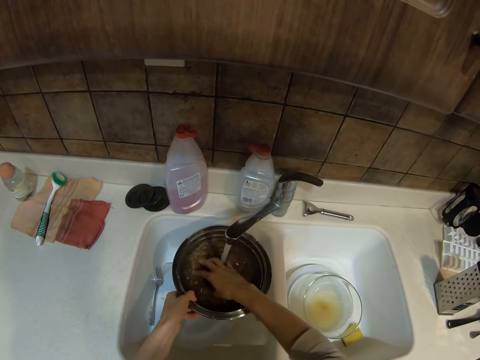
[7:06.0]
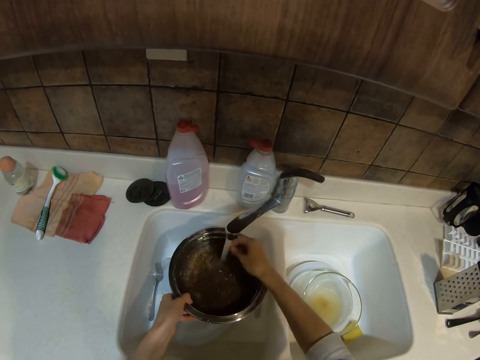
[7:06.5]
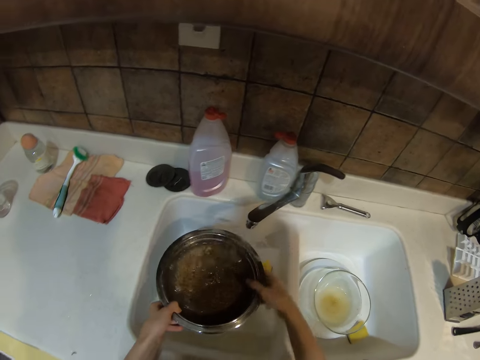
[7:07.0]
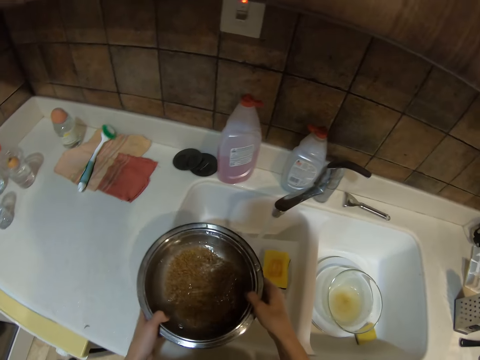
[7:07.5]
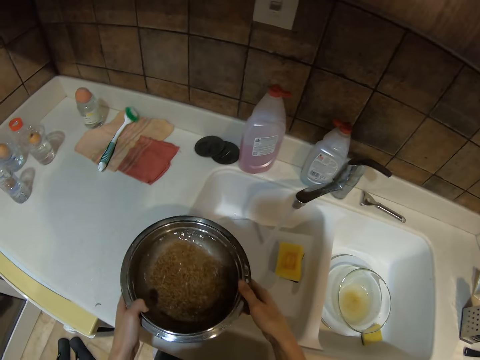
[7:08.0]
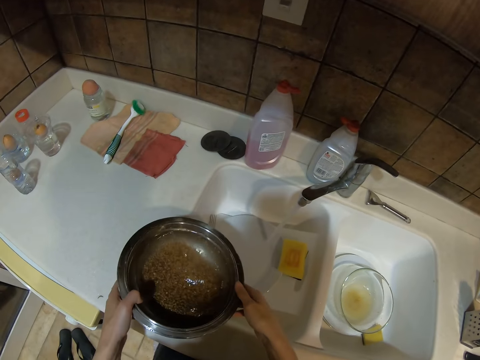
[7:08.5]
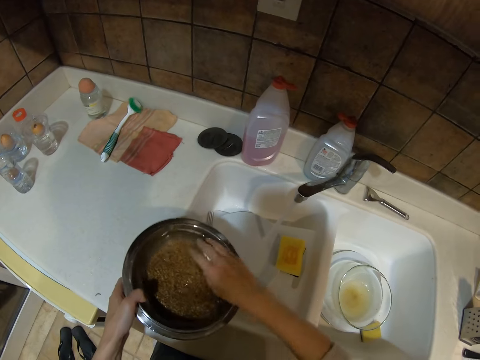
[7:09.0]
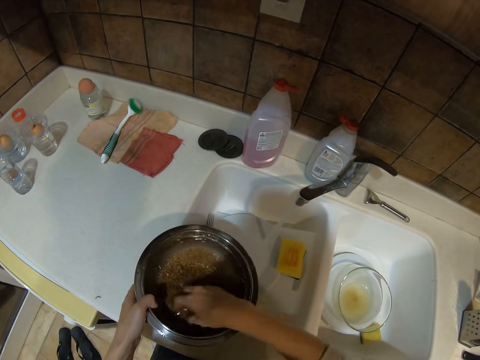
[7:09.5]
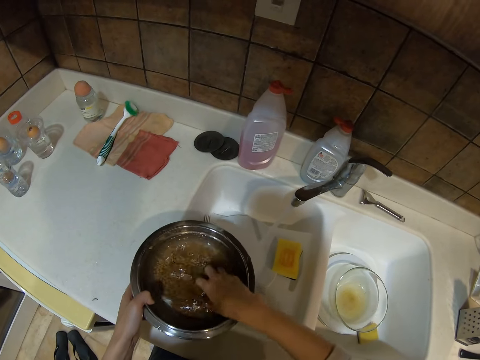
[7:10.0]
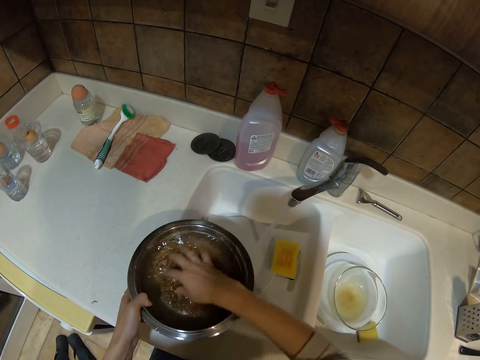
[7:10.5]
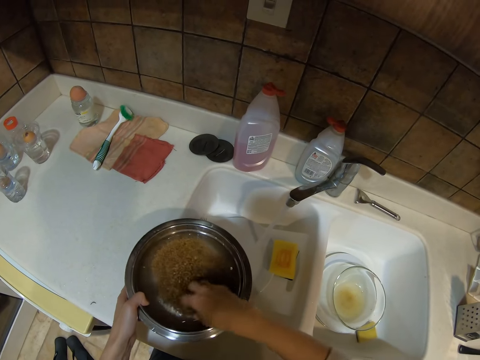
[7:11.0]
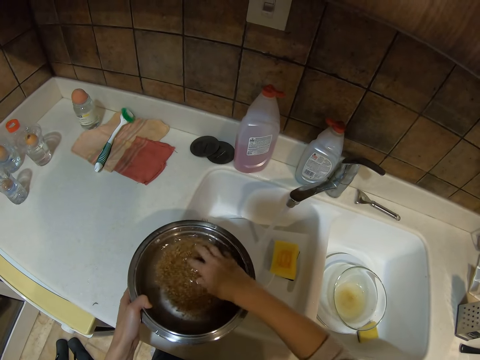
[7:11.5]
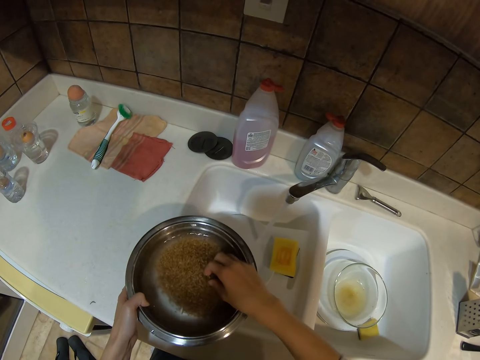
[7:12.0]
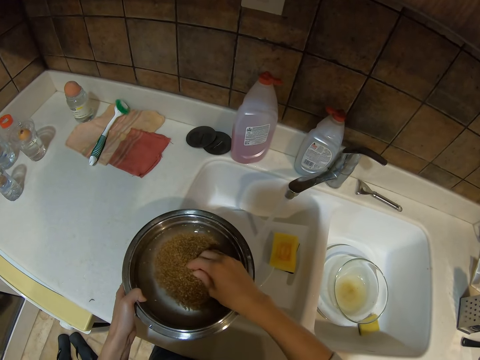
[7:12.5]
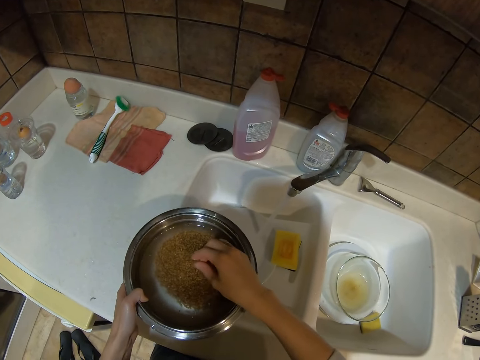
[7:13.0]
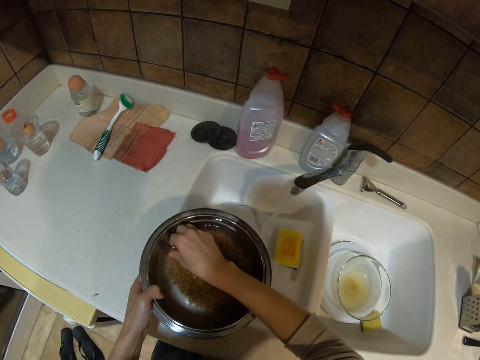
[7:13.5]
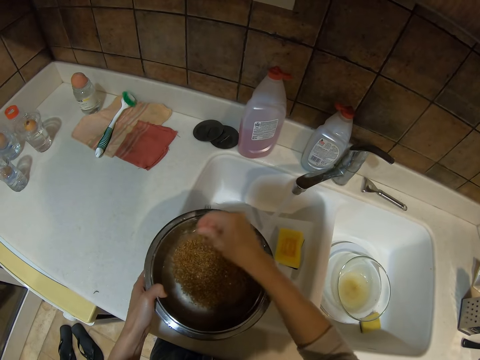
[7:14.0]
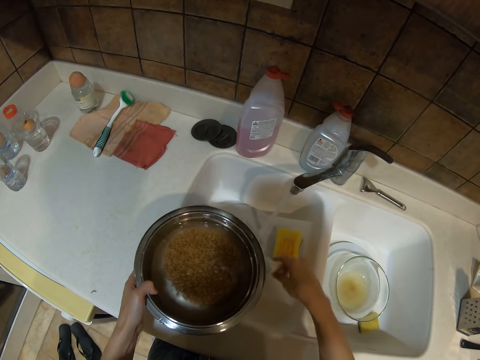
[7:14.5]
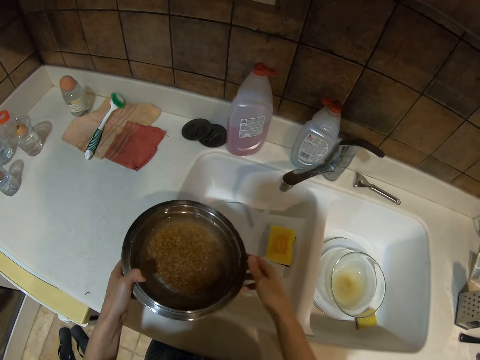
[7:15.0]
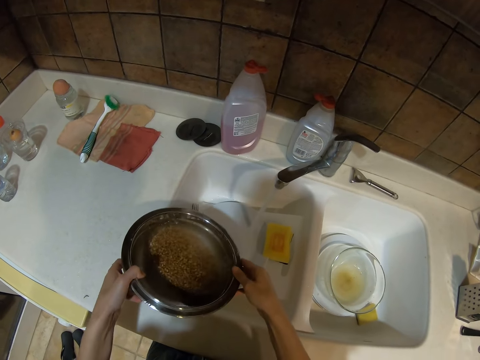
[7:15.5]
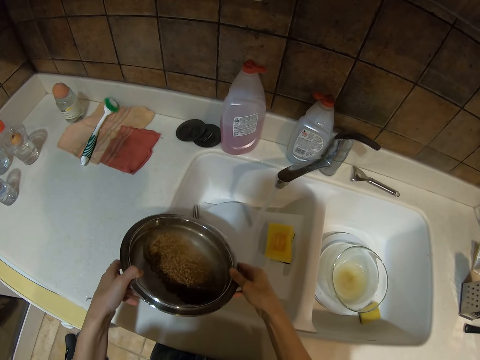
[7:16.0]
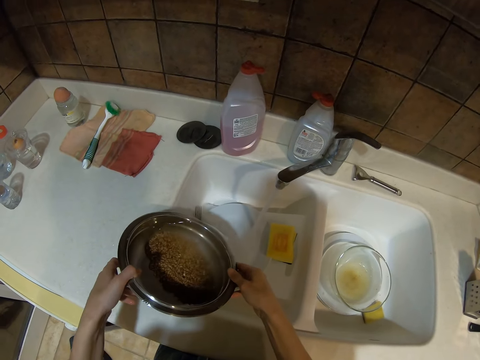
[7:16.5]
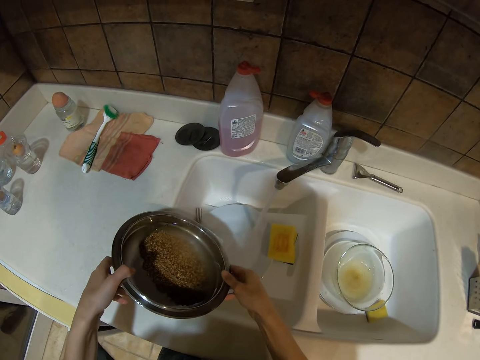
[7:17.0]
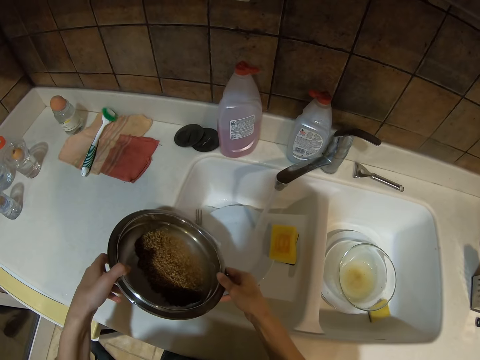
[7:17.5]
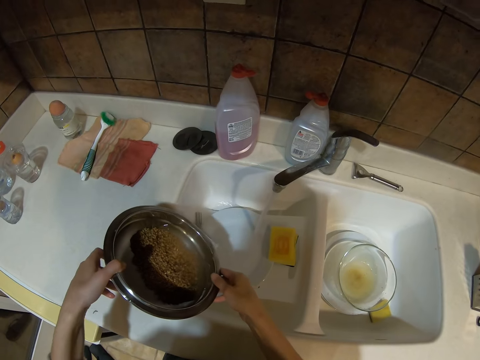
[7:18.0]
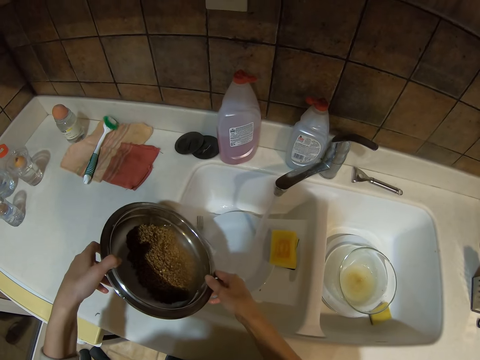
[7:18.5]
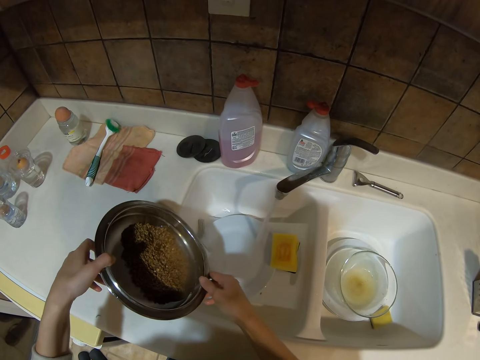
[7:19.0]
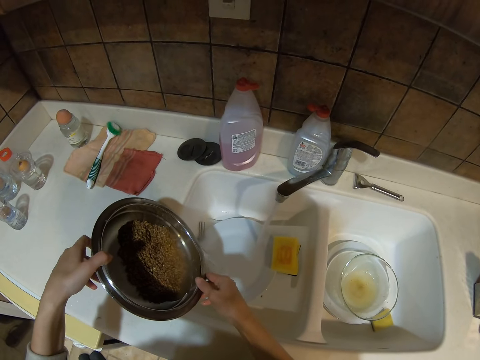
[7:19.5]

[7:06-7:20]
The camera wearer picks up something from the cereals. They drop something in the sink. They pour water from the cereals.

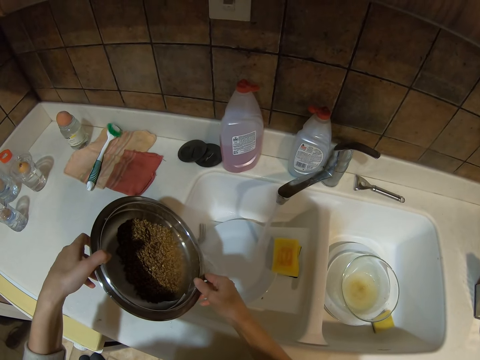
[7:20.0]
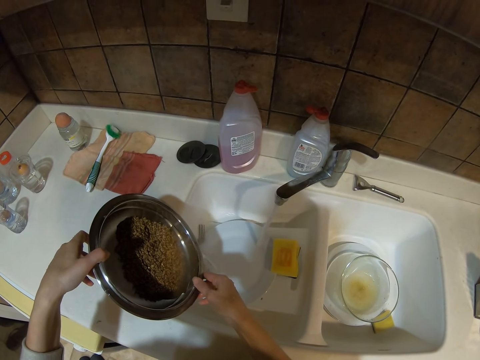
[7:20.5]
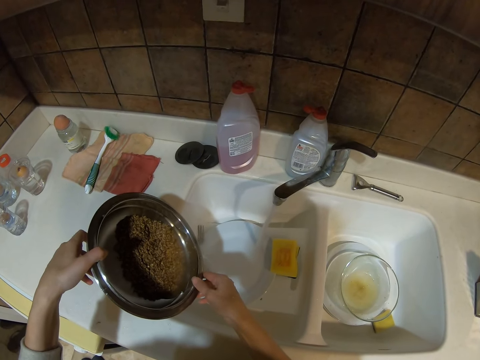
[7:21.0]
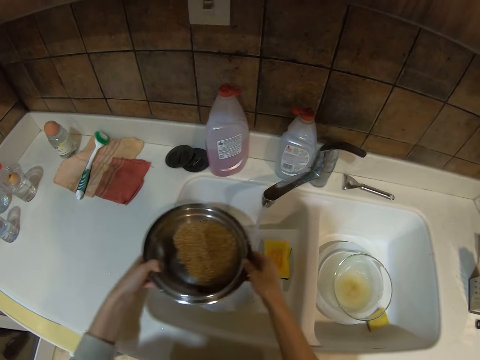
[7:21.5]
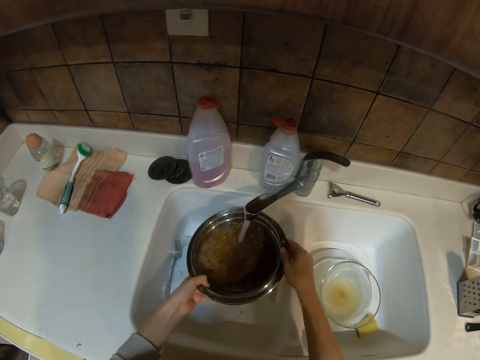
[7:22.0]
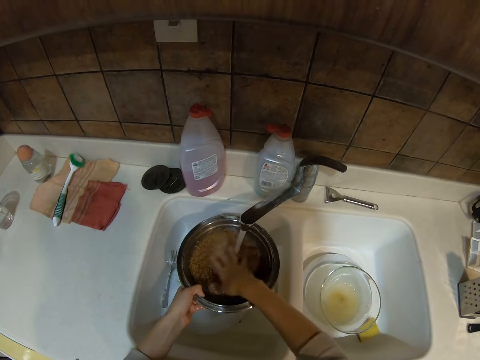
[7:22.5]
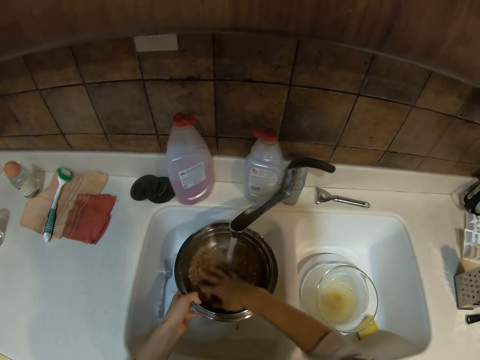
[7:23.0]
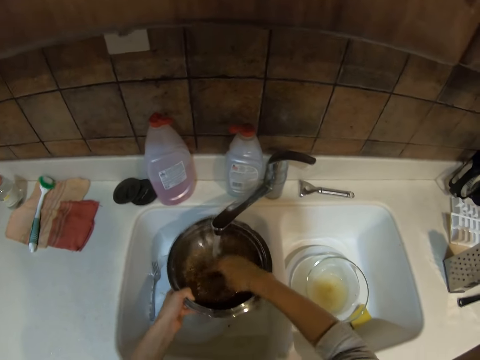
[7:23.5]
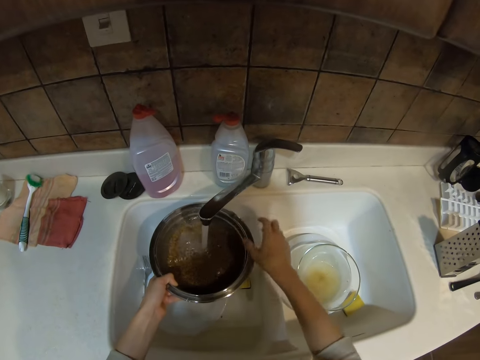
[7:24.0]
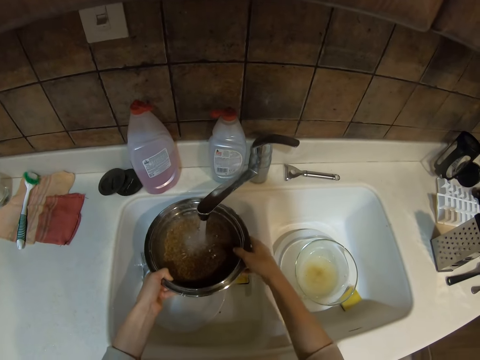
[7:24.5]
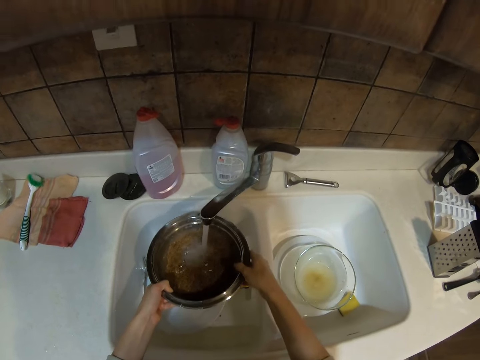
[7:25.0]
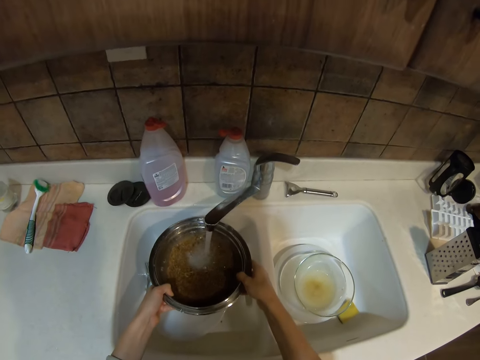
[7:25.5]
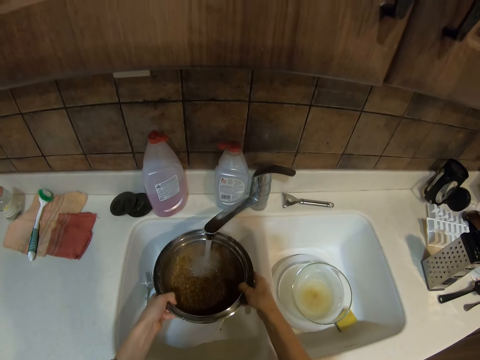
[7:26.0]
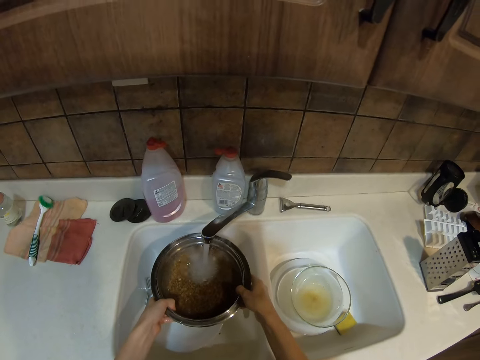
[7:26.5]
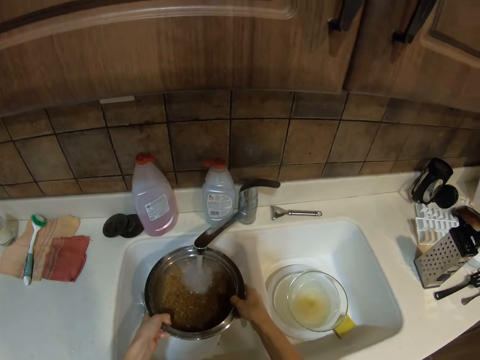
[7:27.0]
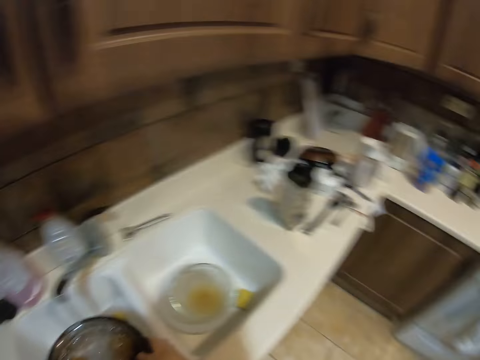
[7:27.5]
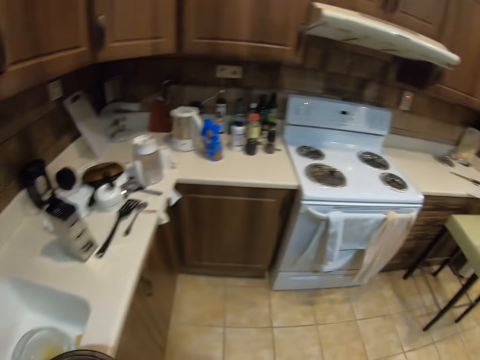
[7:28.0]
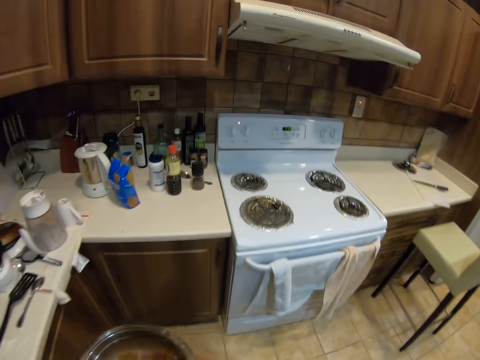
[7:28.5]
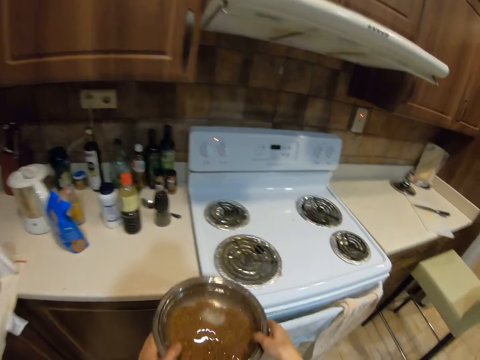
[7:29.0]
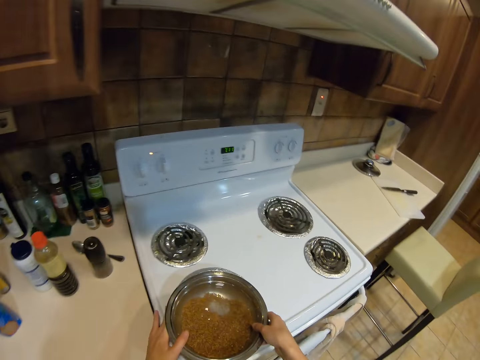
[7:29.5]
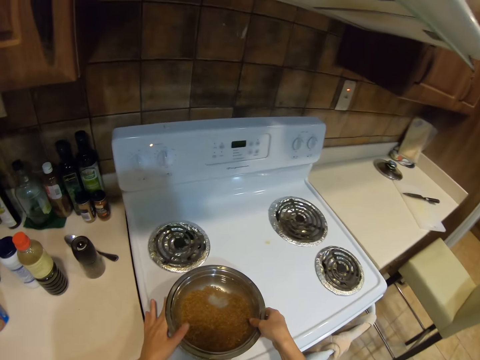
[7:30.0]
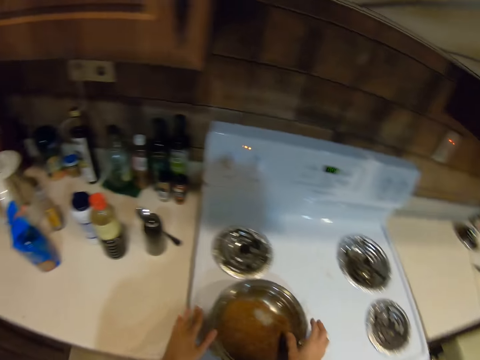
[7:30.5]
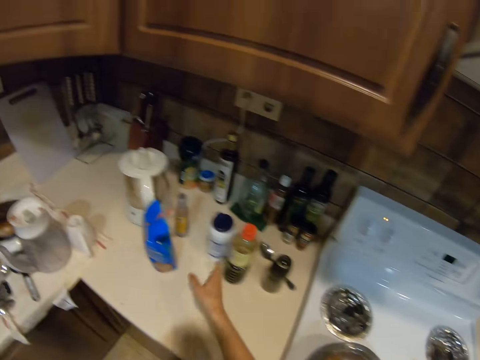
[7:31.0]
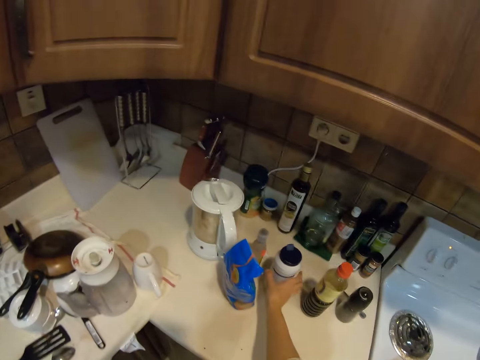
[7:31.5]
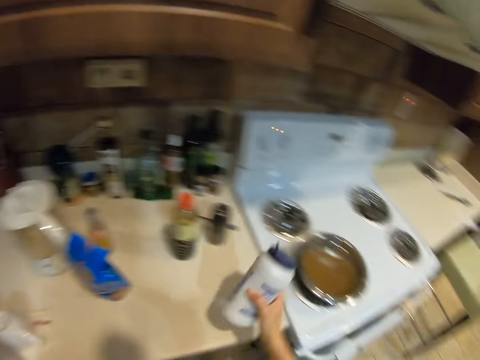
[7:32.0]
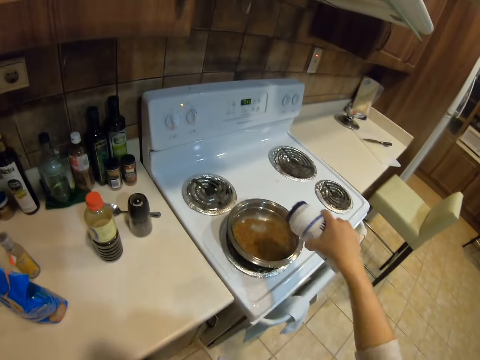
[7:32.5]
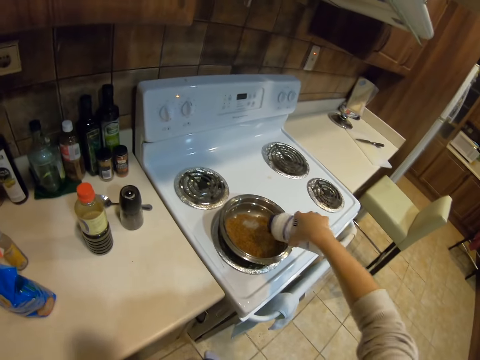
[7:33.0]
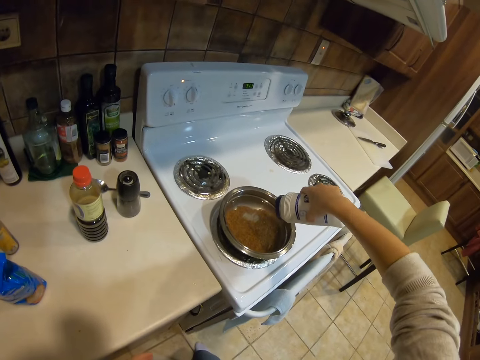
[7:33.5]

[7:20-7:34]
The camera wearer washes the cereals in the sink. They walk in the room. They put the cereals on the cooktop. They walk in the room. They pick a tin from the countertop. They pour something in the cereals.
